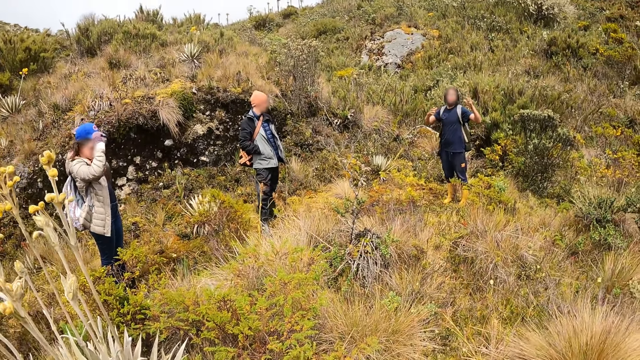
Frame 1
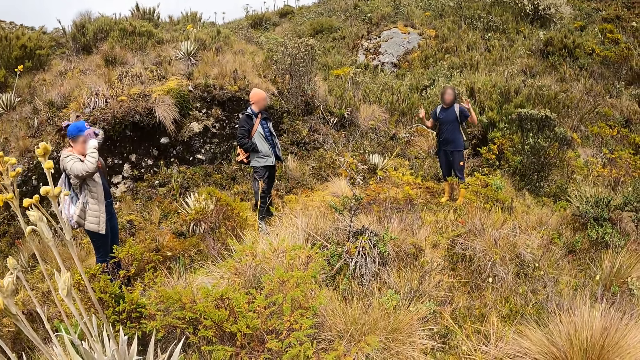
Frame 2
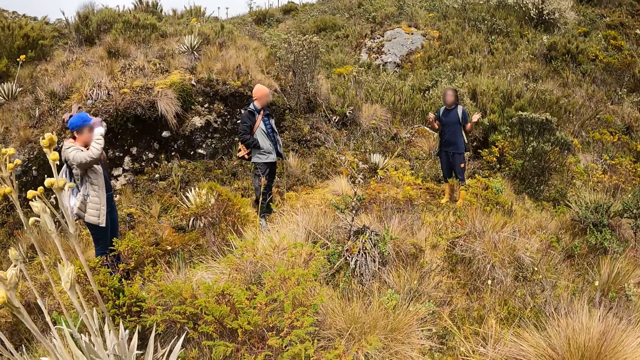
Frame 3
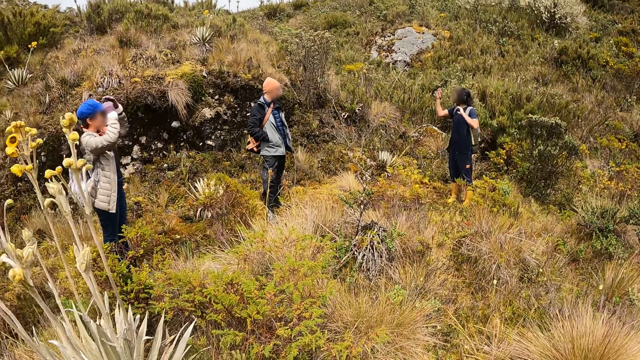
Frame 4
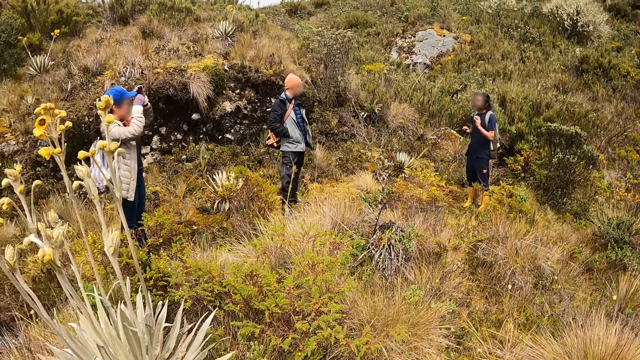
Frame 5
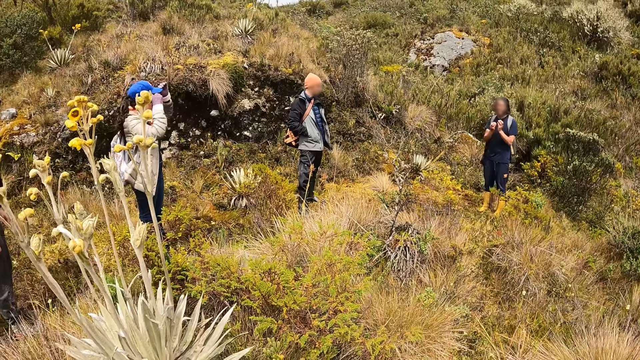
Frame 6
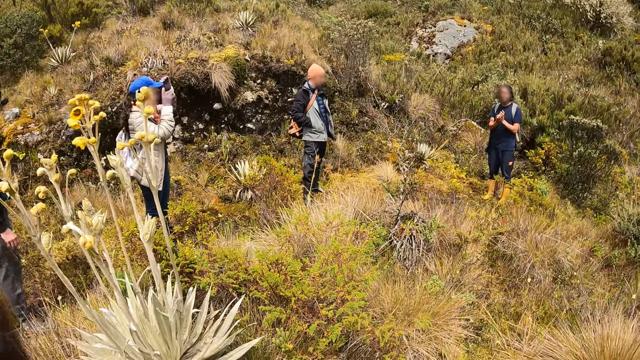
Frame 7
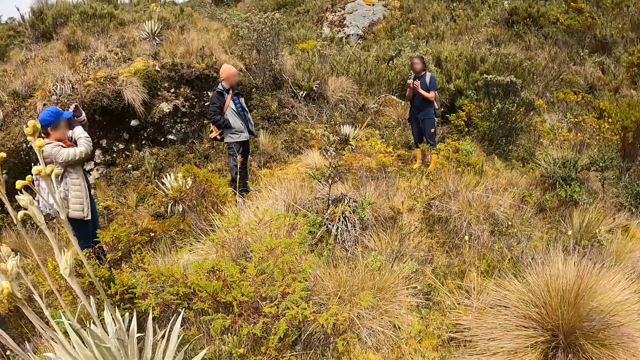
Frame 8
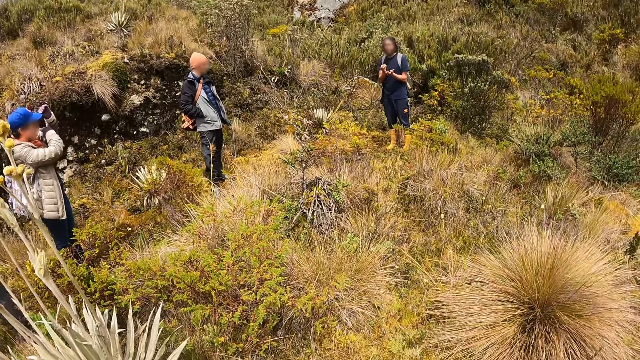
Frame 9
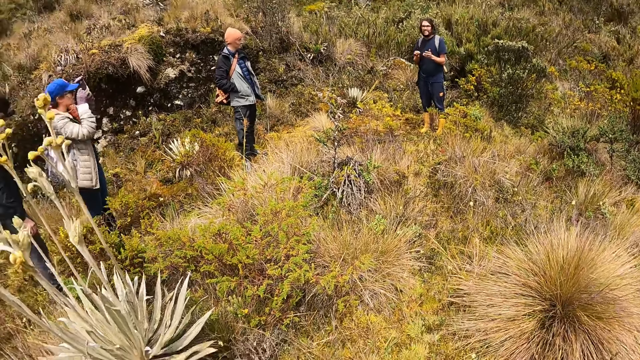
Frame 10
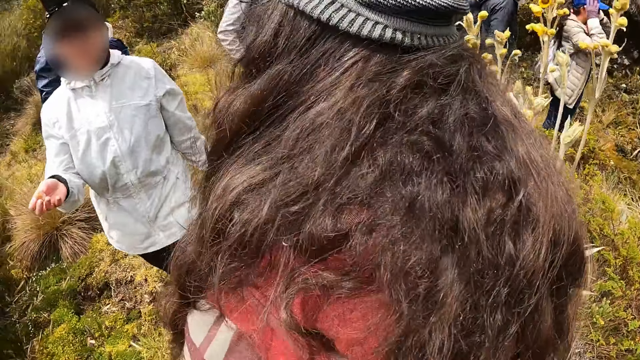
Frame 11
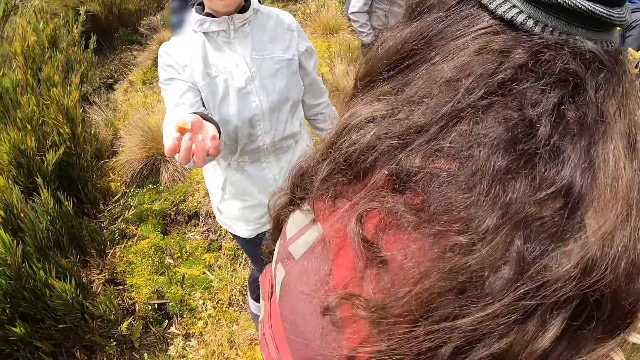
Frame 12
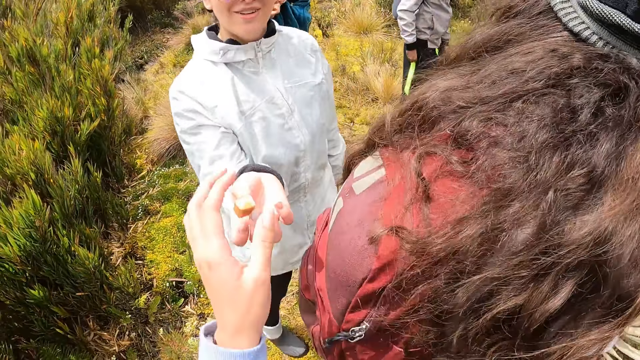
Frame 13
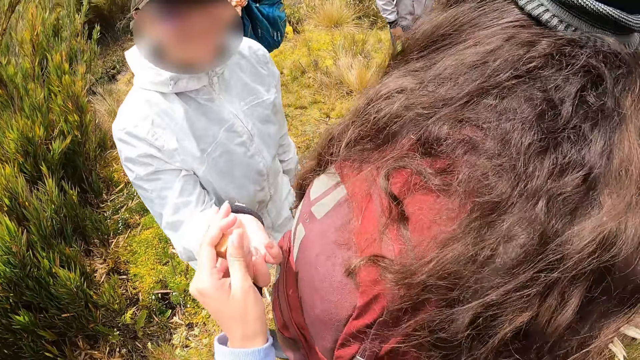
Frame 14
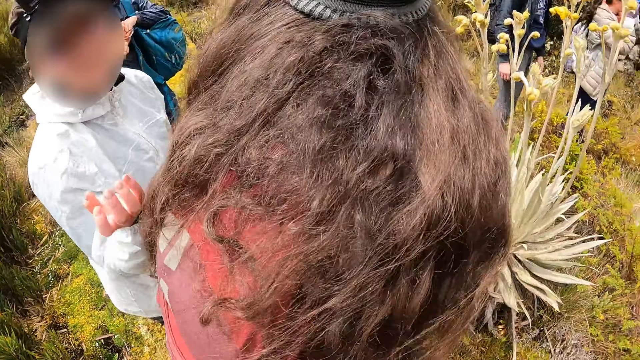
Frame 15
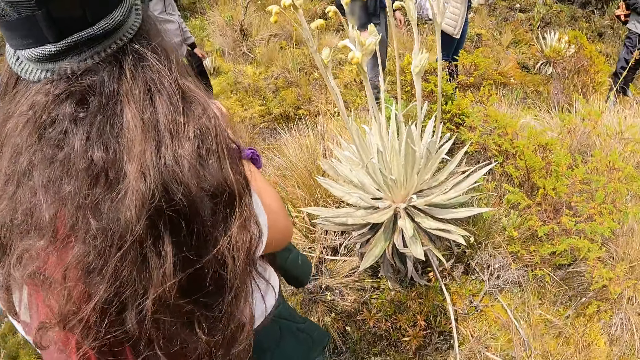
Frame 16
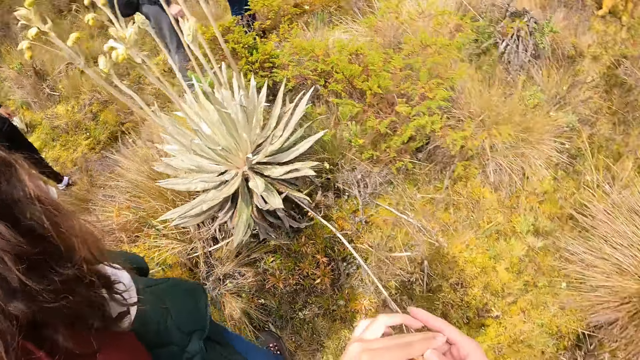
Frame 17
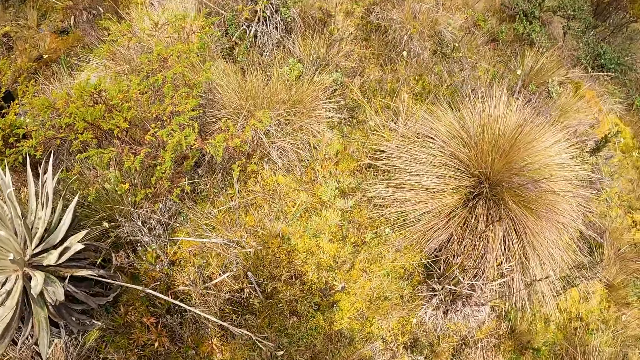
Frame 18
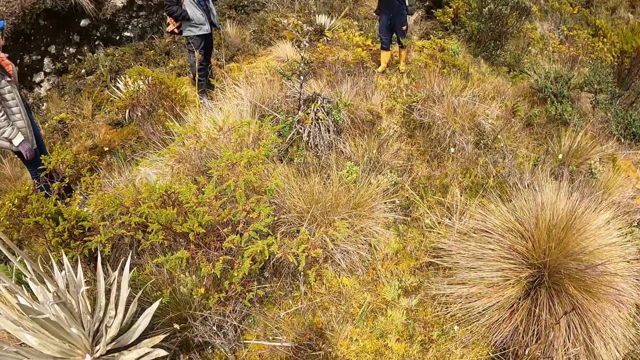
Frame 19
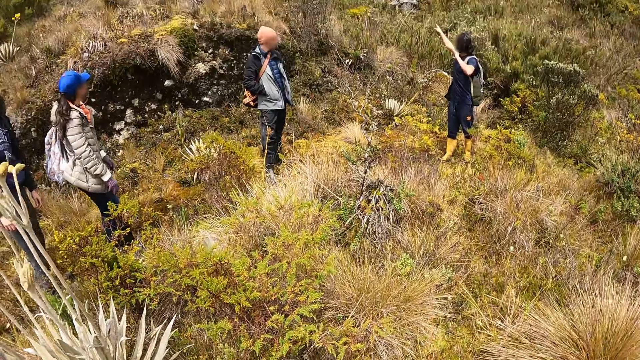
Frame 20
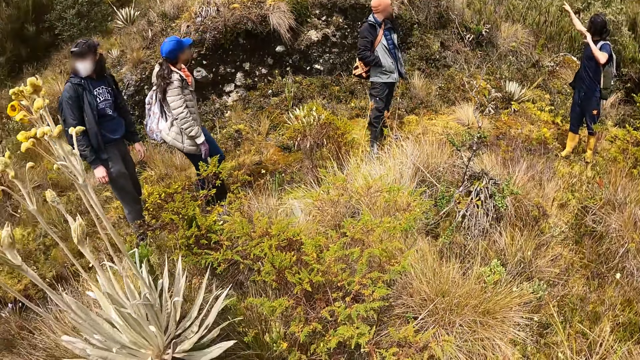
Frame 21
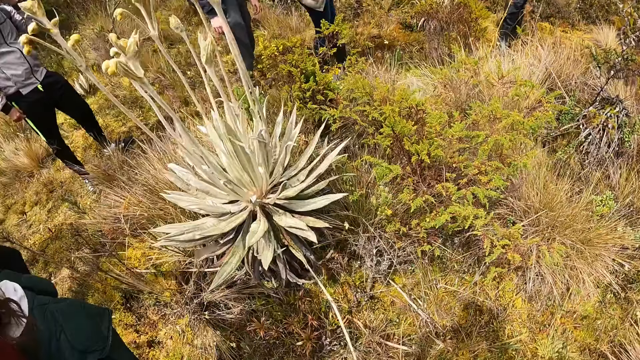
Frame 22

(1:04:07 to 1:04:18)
The woman puts on her baseball cap with her hands. The camera wearer collects a chocolate from another woman with her left hand.

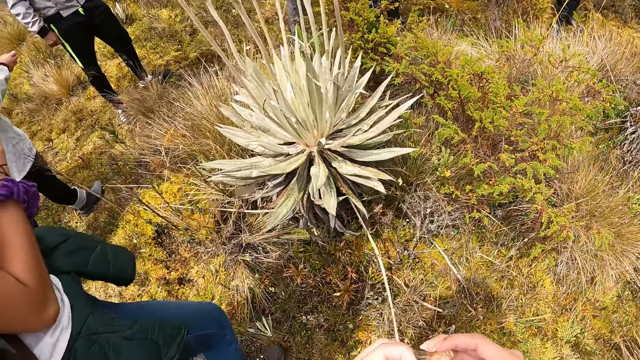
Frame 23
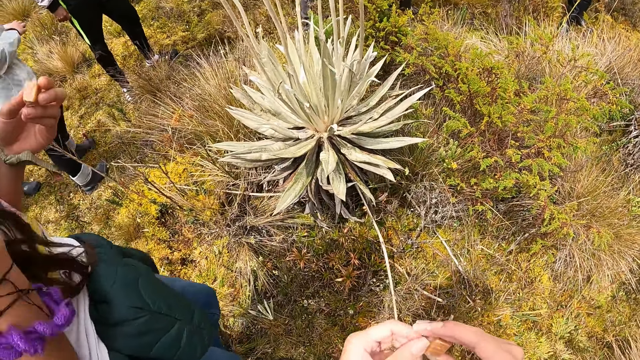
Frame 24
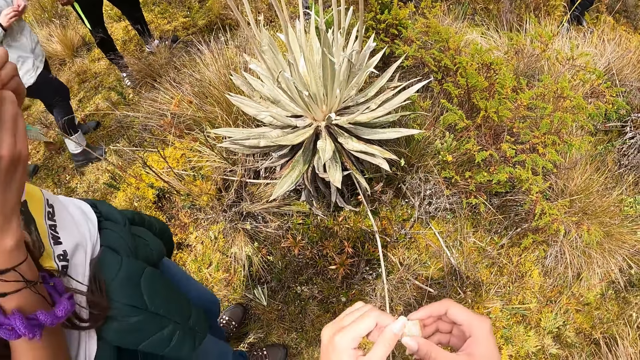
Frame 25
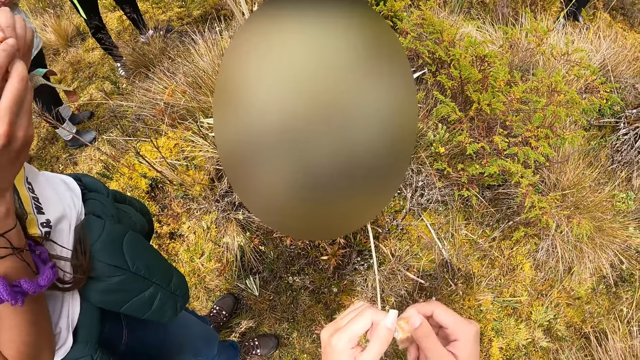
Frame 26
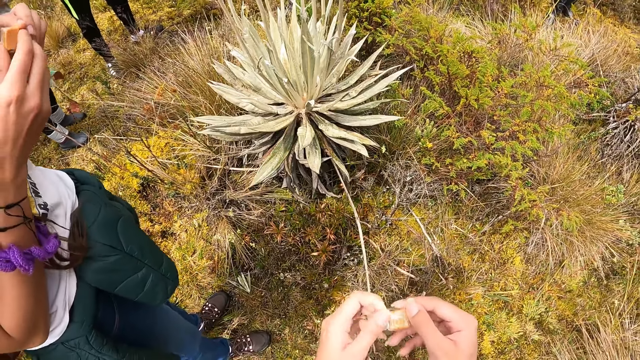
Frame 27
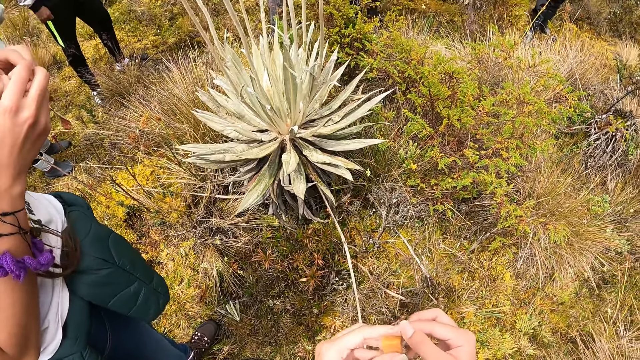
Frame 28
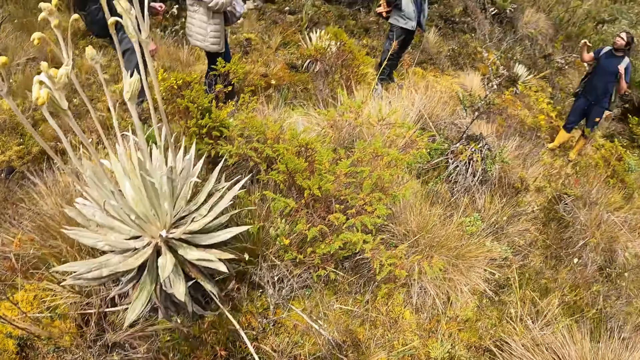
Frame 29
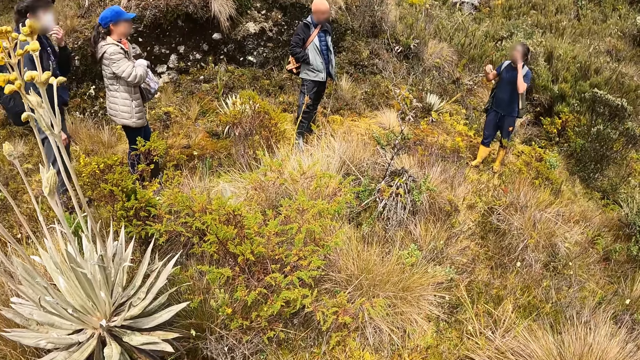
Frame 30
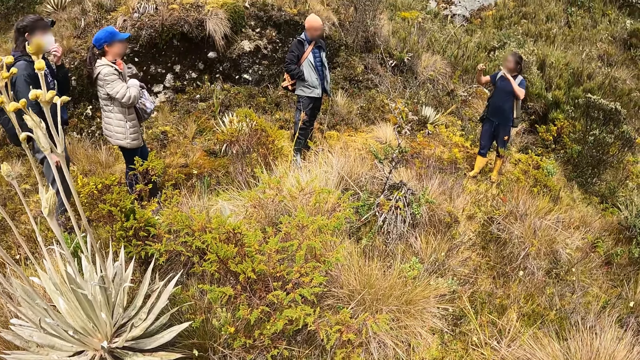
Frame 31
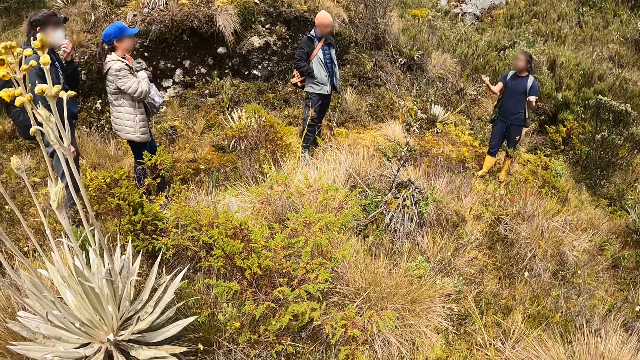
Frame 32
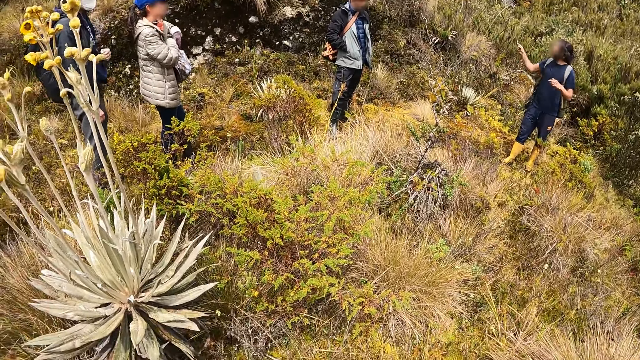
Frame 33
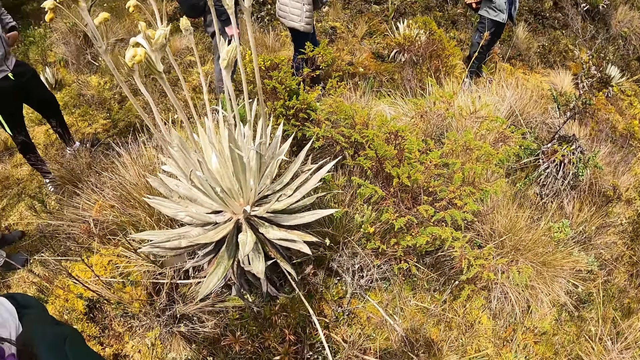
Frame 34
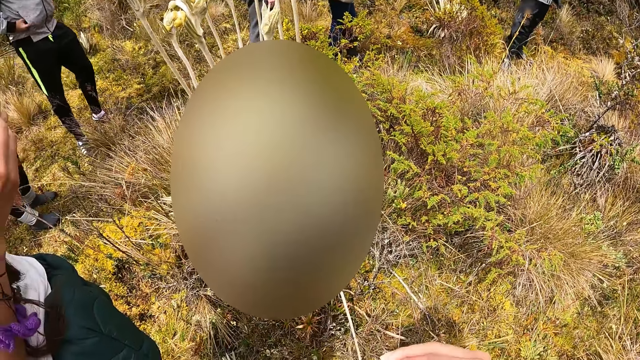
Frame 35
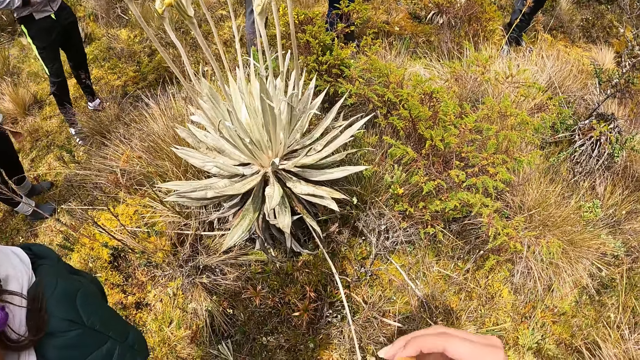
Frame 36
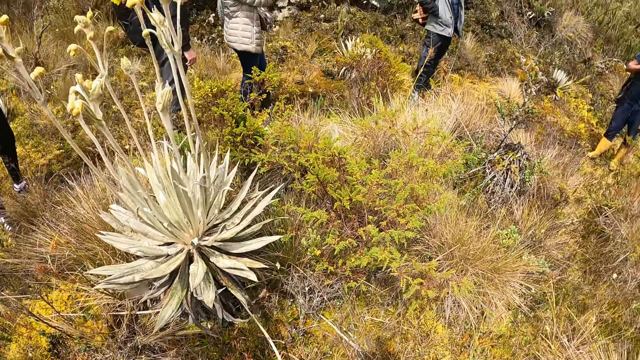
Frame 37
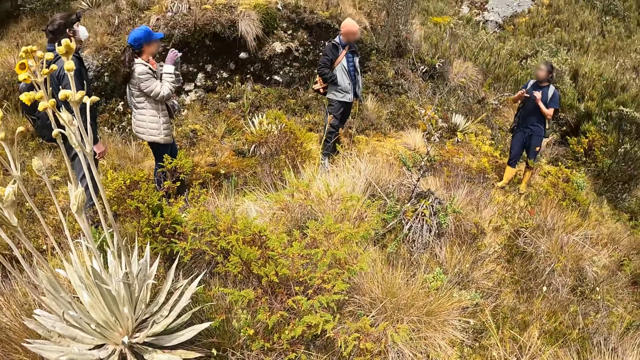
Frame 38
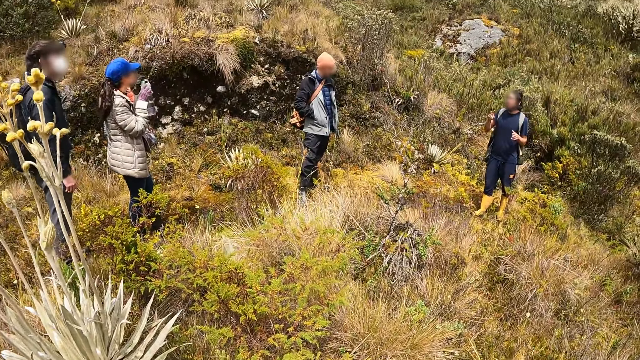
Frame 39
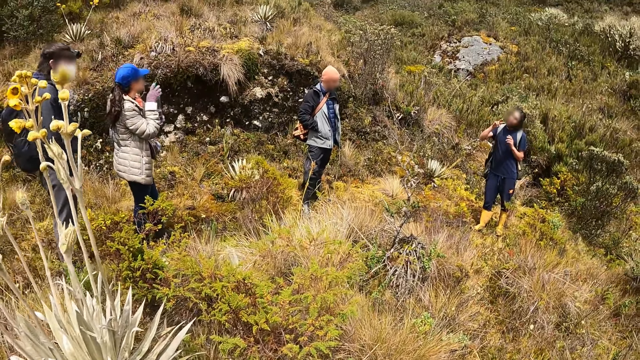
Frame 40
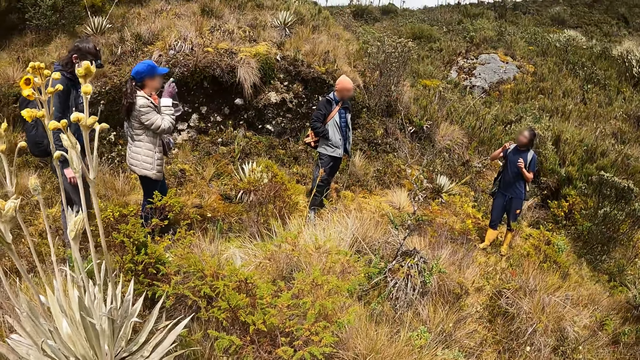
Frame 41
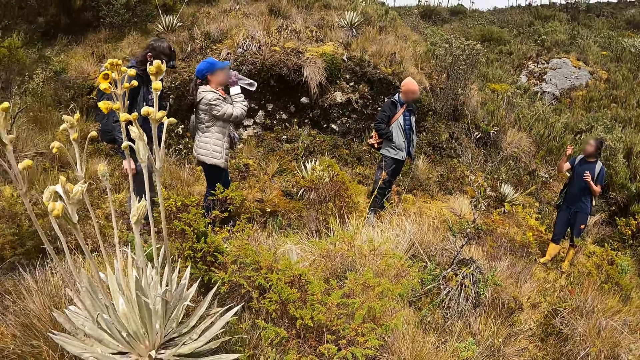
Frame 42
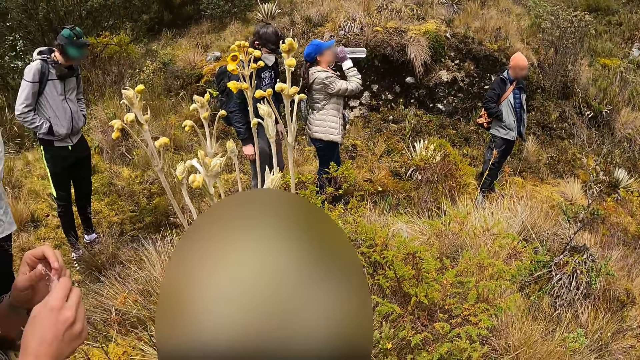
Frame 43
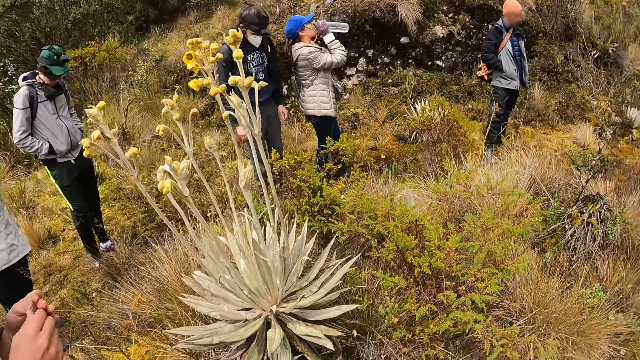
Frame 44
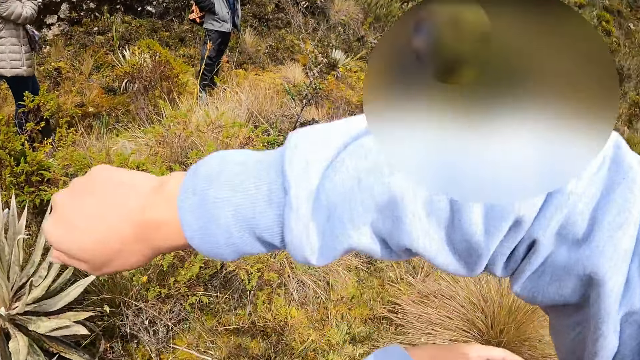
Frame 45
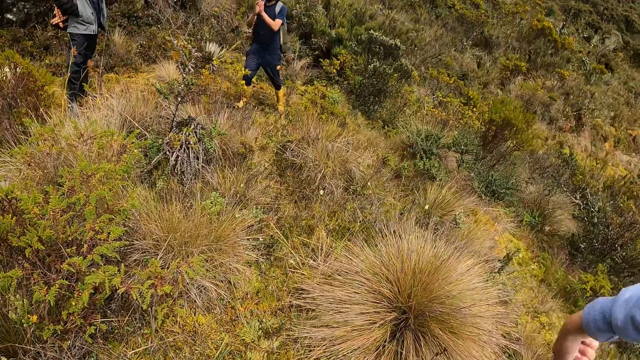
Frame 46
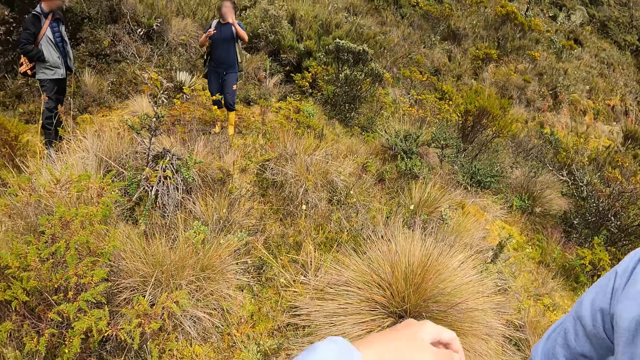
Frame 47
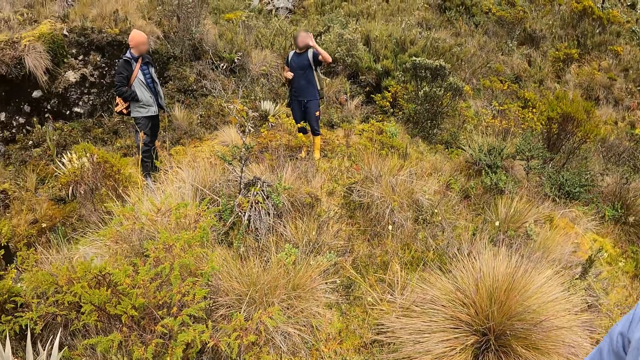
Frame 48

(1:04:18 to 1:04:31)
The camera wearer unwraps the chocolate. They lift the right arm.
